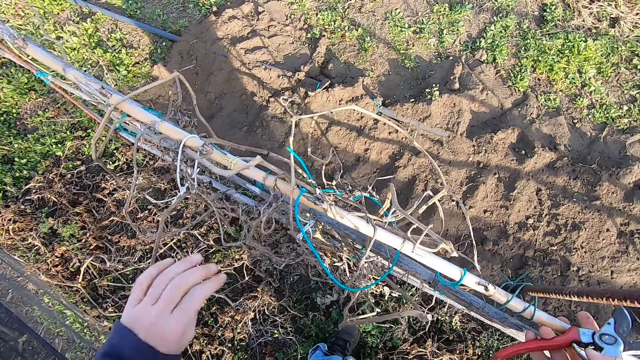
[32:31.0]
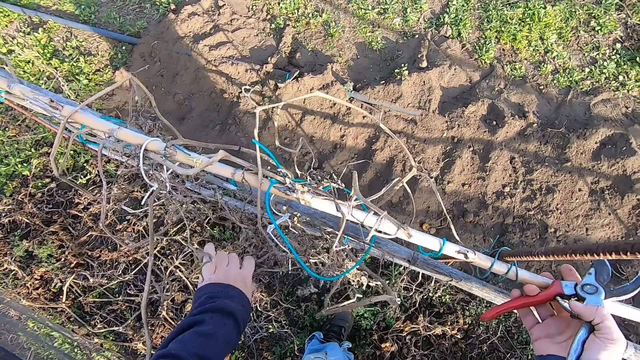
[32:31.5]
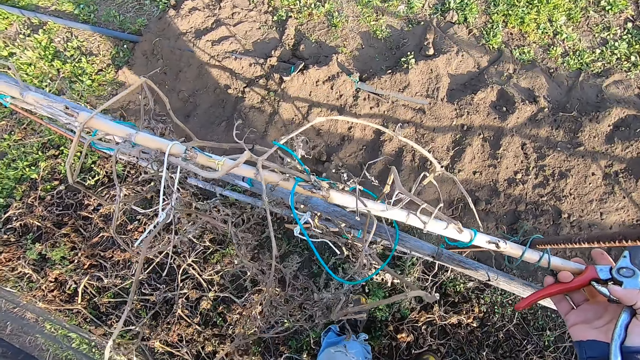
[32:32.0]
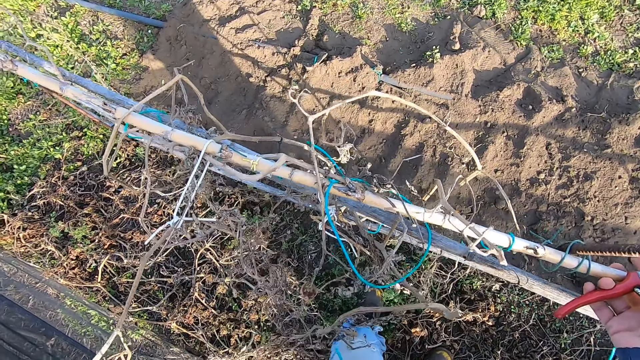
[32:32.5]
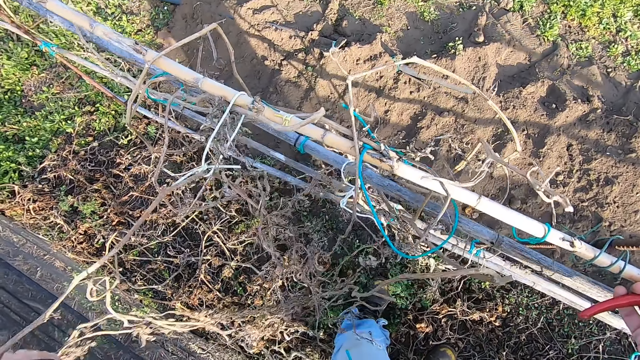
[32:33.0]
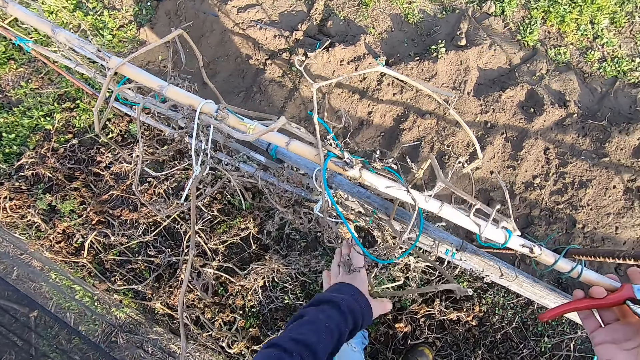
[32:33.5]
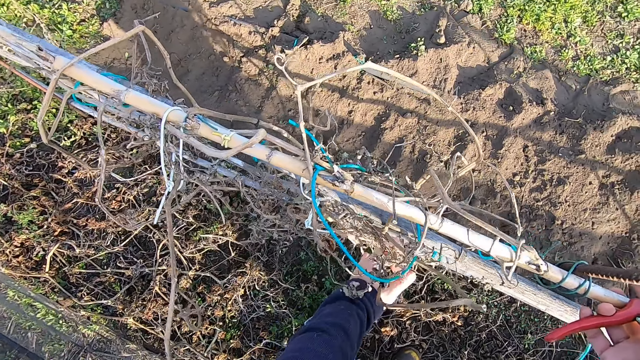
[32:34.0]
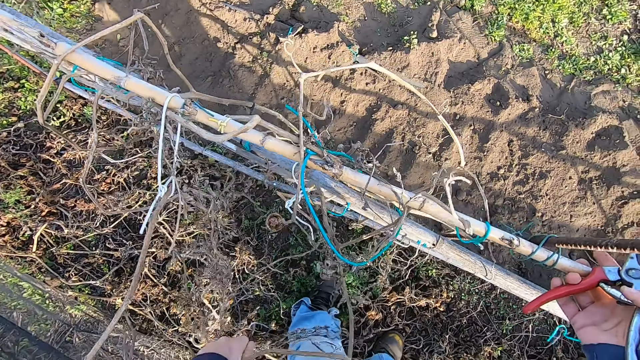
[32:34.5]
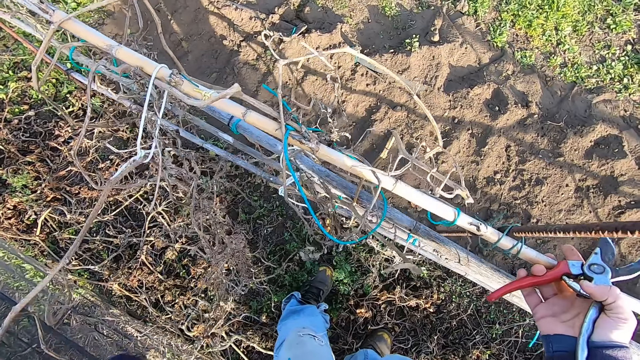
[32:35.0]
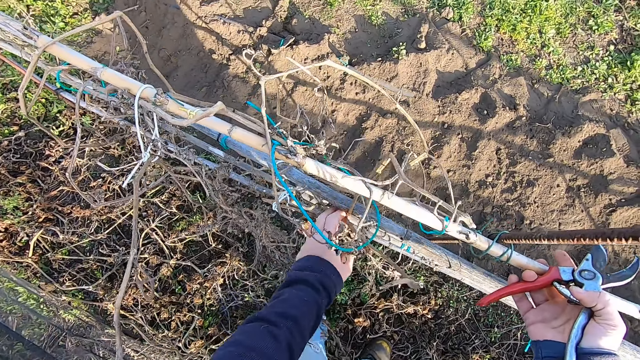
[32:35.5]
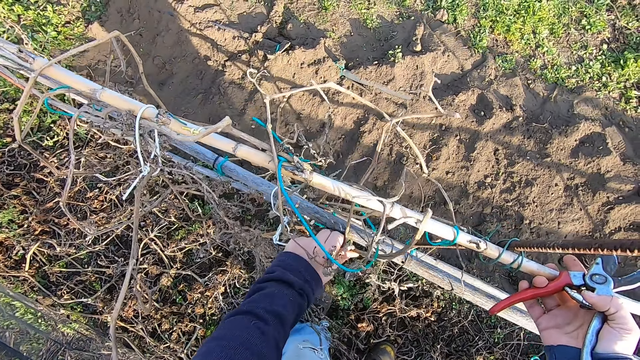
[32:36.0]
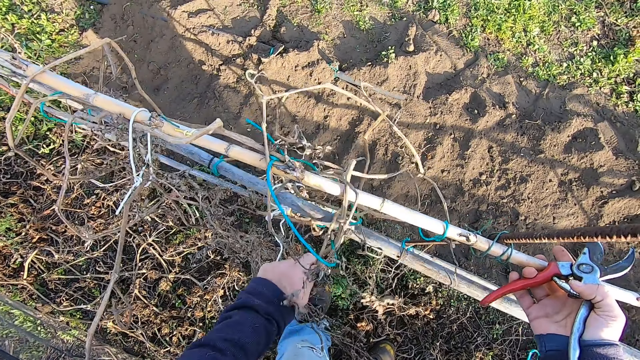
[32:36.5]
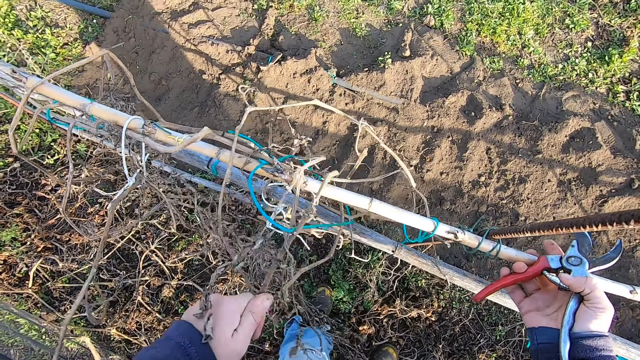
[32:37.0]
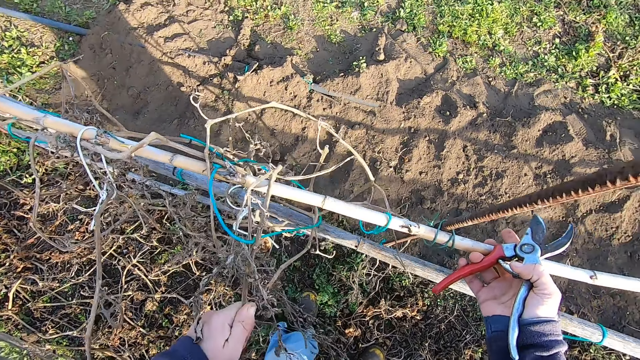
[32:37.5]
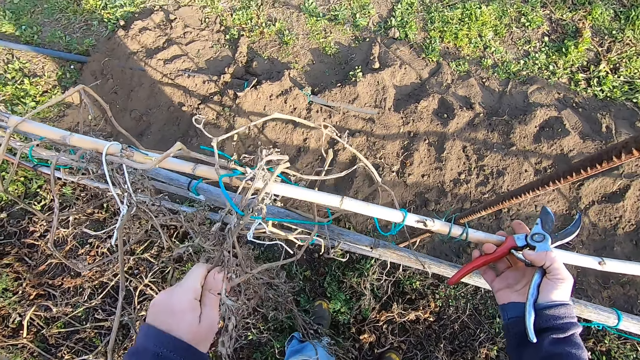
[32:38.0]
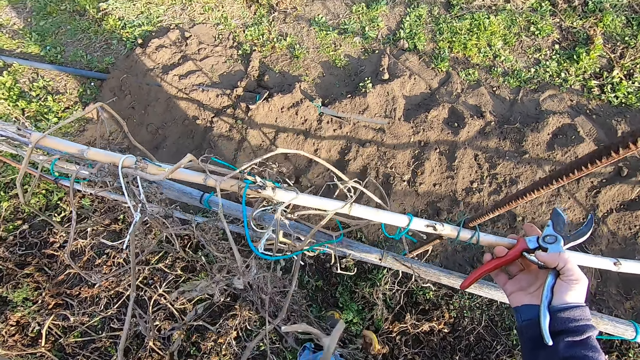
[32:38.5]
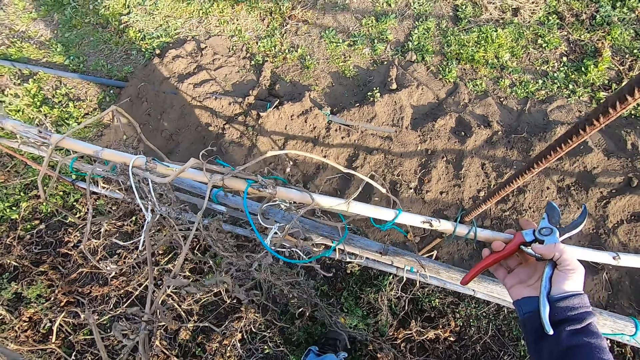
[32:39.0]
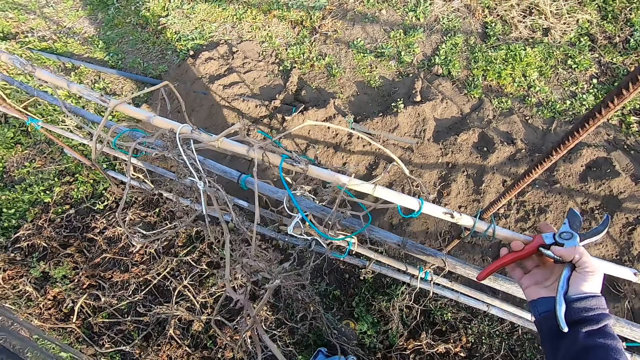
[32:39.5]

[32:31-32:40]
The camera wearer holds a climber plant. They pull the climber plant. They hold a bamboo. They hold the climber plant. They pull the climber plant and break the climber plant. They hold the climber plant, break the climber plant and pull the climber plant.

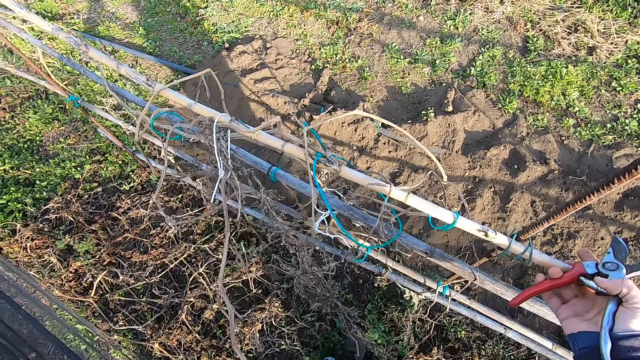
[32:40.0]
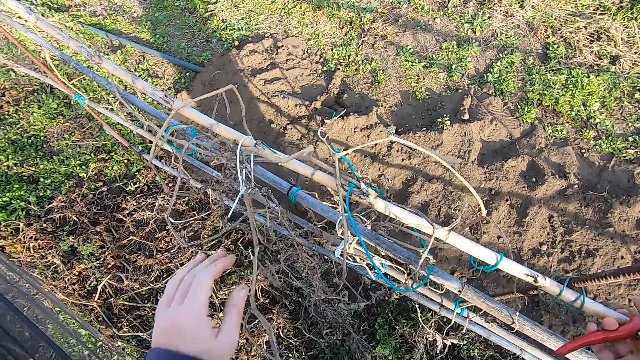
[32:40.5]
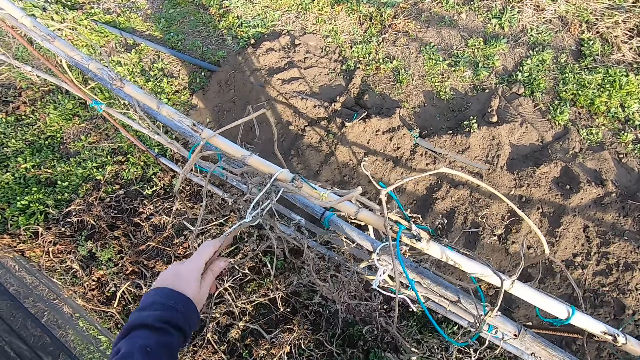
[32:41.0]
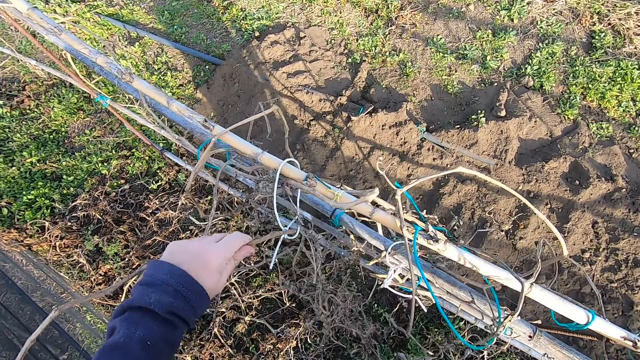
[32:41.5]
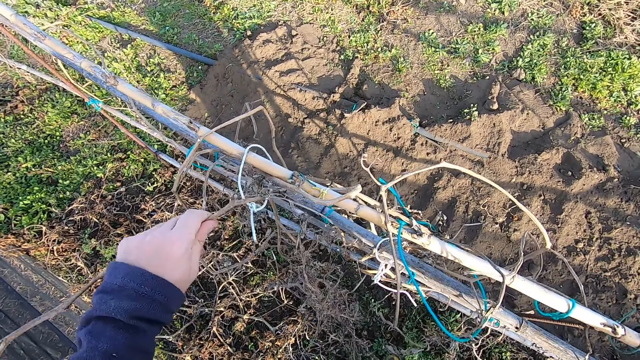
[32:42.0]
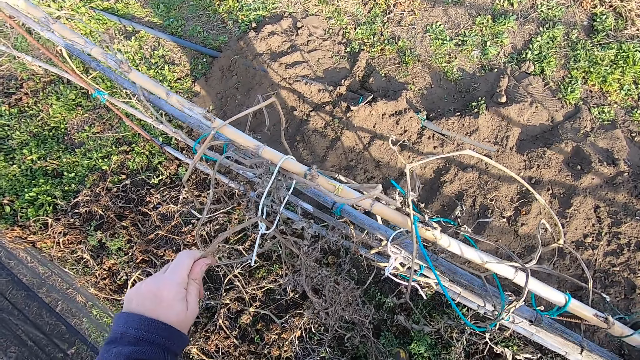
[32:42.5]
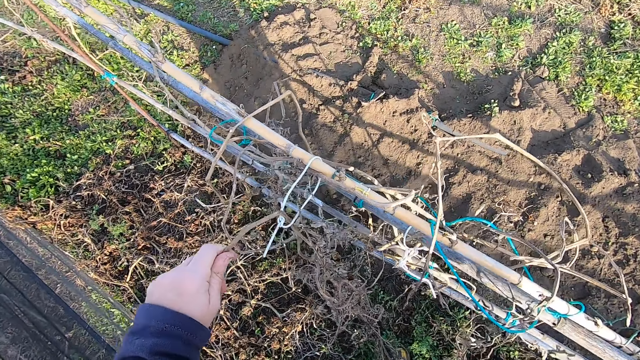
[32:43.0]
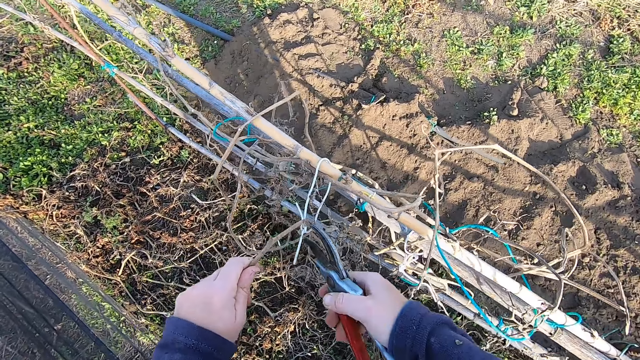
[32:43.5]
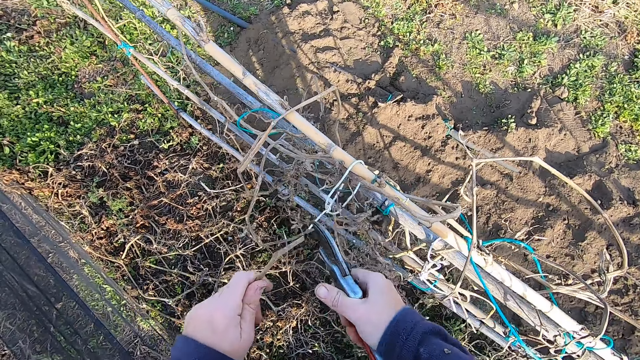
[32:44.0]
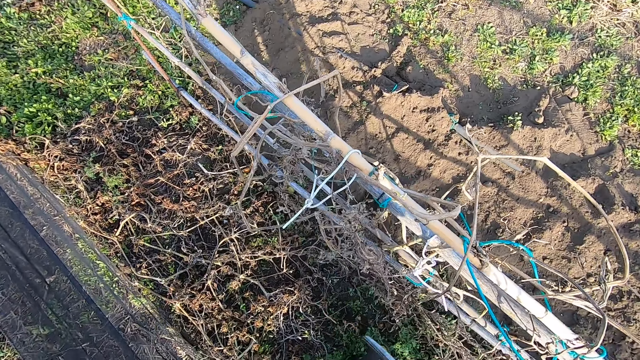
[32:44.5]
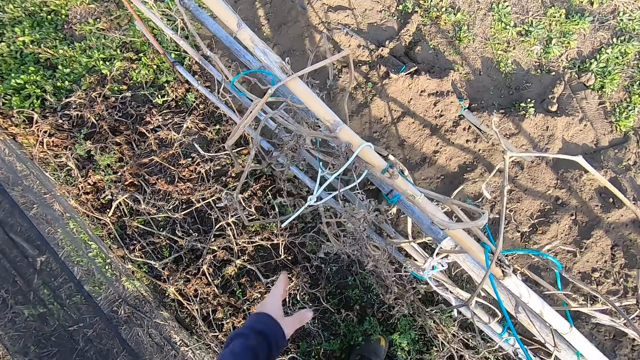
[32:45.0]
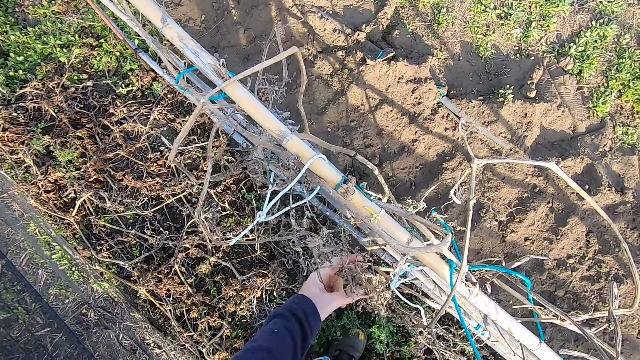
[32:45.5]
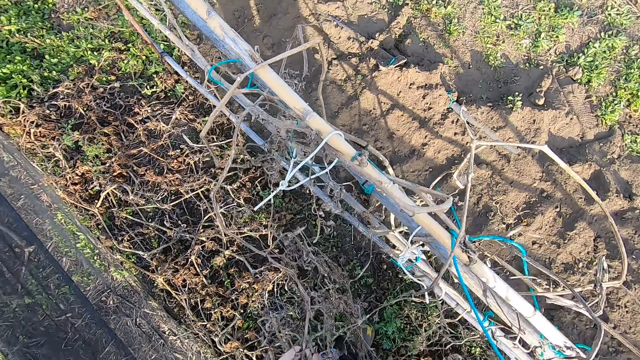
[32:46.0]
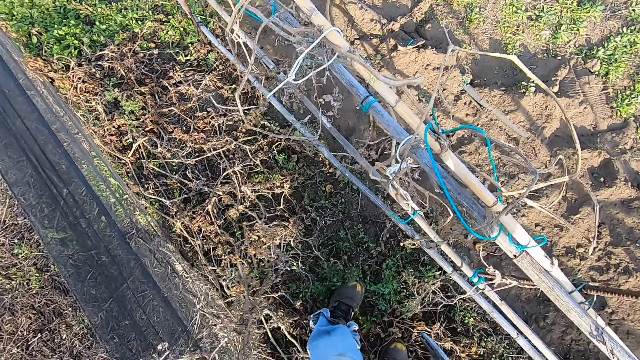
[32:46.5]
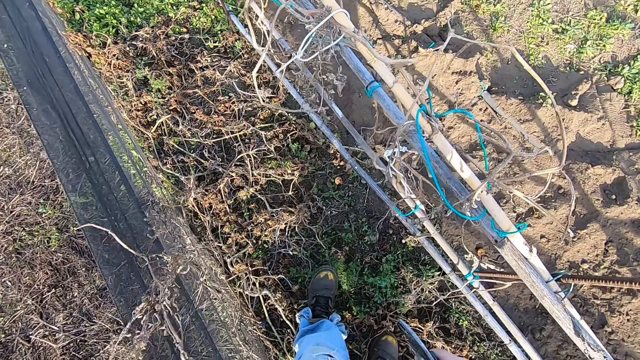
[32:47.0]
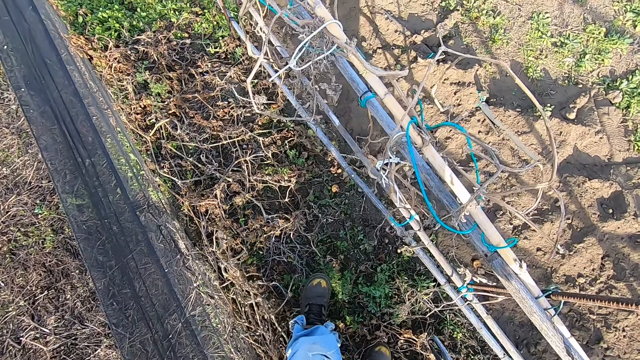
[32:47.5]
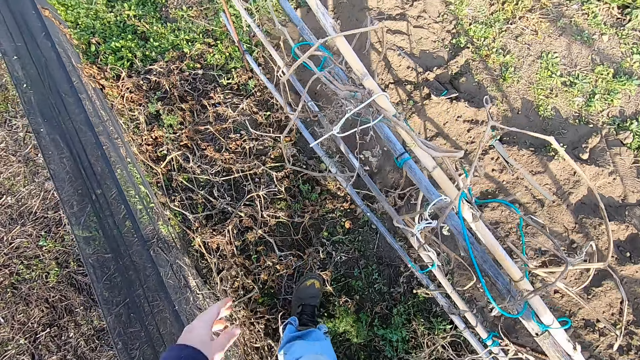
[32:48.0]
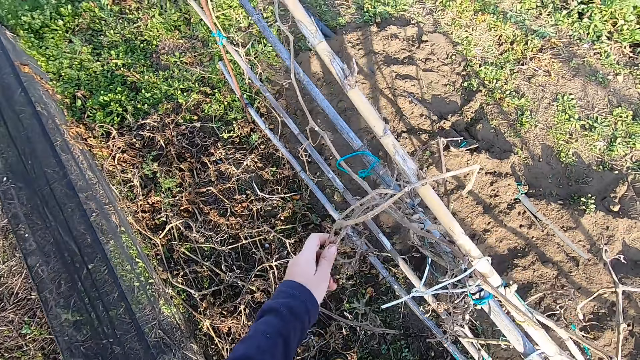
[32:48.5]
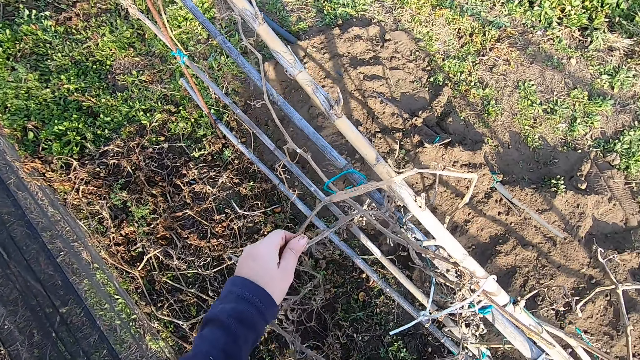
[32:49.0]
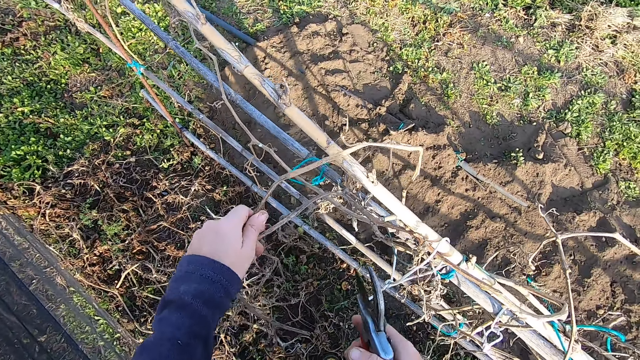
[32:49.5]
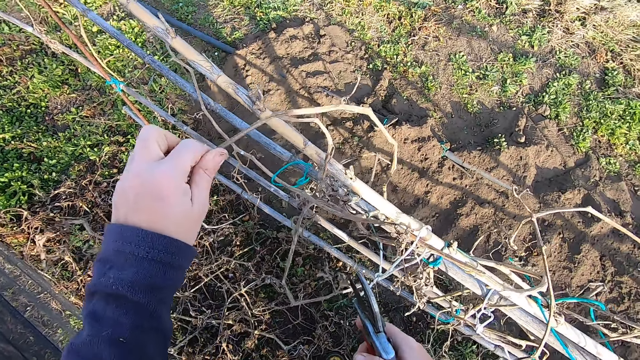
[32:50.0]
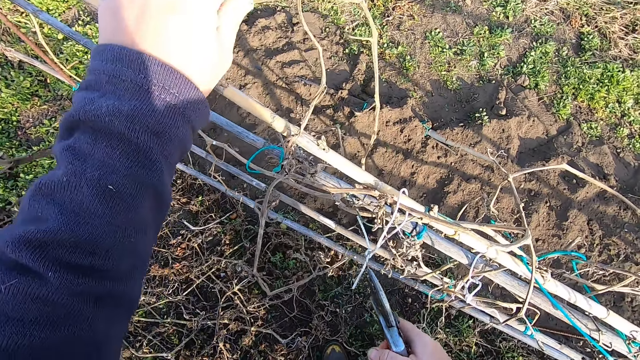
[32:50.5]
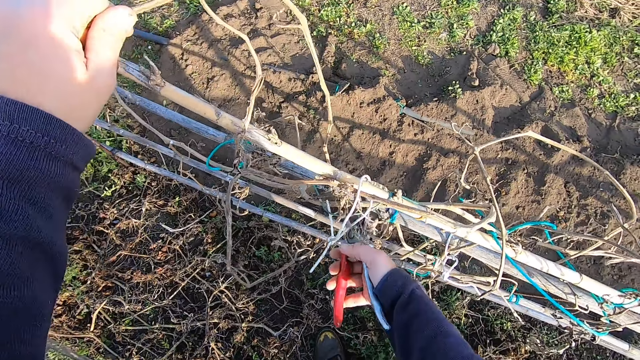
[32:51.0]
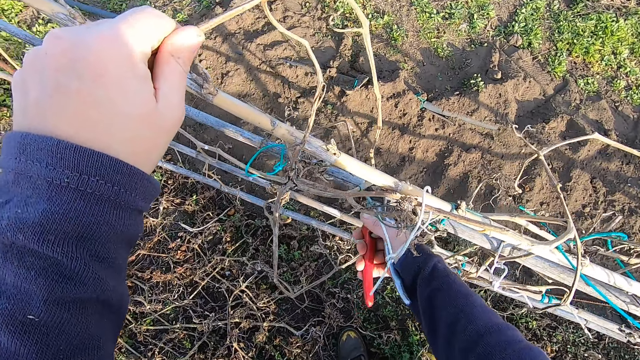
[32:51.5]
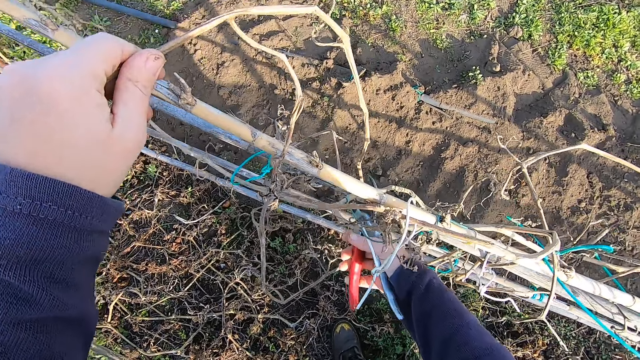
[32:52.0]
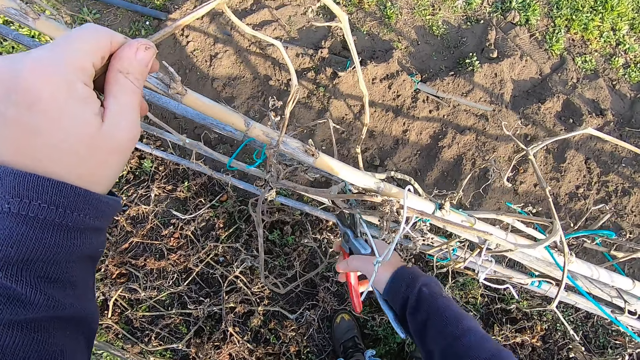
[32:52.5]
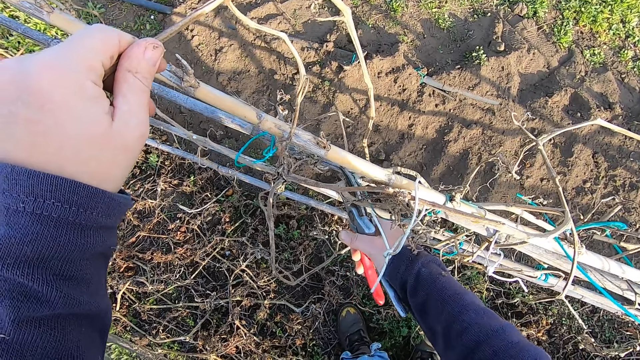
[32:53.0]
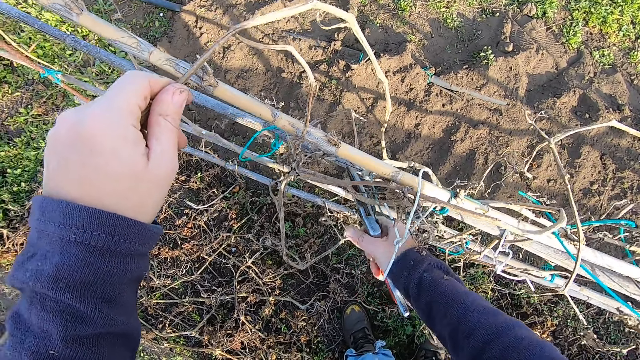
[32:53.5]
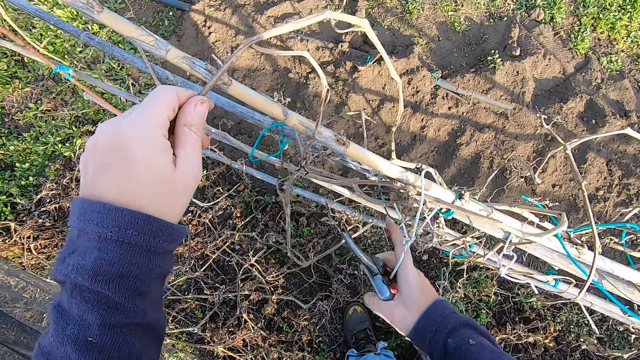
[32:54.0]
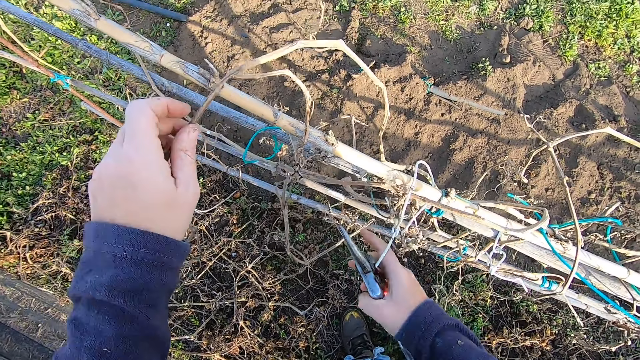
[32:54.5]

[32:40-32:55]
The camera wearer holds a climber plant. He cuts off a part of the dried plant with a pair of pliers or secateurs. He holds the climber plant. He removes part of the dried plant from the bamboo fence. He pulls the climber plant. He stretches his hand. He holds out a part of the dried plant with his left hand. He holds the climber plant and lifts the climber plant. He cuts off a part of the dried plant with the pair of pliers. He holds the secateurs.
